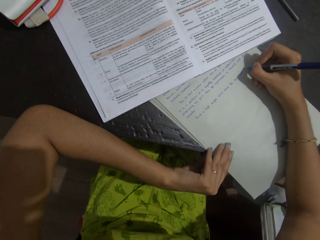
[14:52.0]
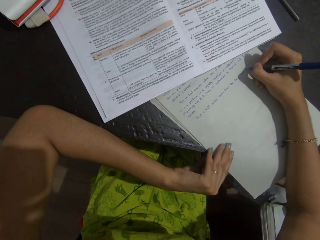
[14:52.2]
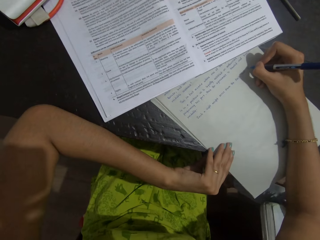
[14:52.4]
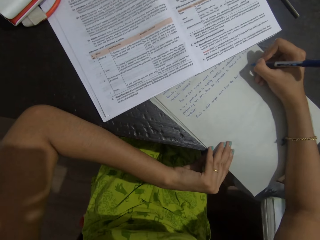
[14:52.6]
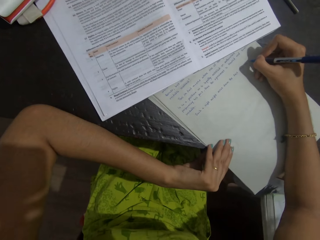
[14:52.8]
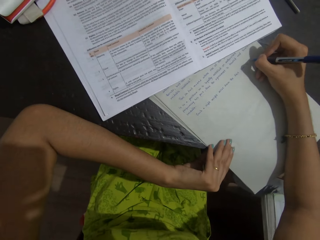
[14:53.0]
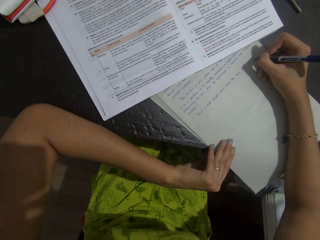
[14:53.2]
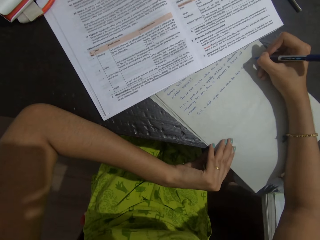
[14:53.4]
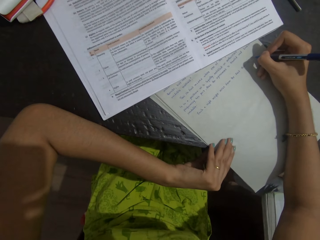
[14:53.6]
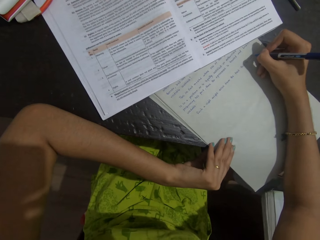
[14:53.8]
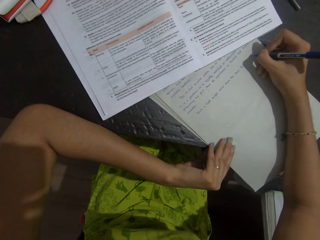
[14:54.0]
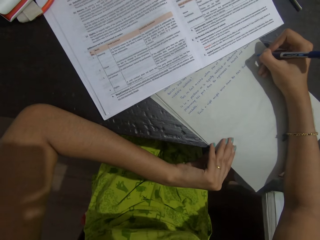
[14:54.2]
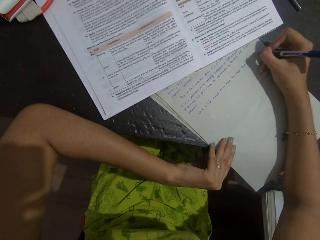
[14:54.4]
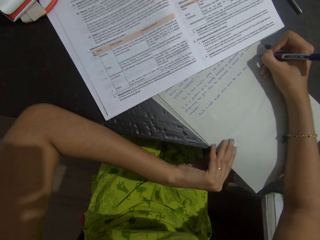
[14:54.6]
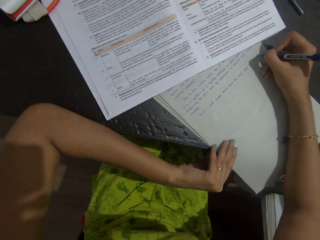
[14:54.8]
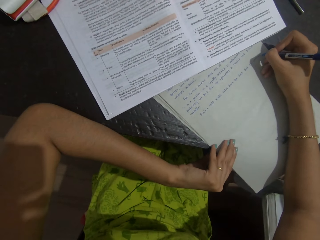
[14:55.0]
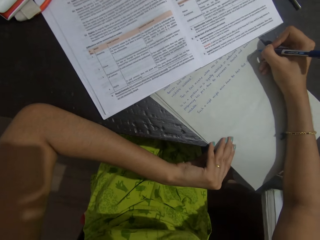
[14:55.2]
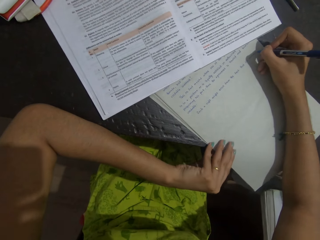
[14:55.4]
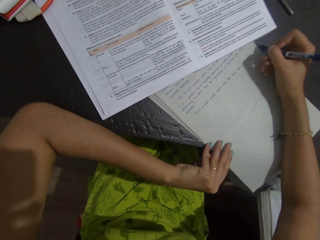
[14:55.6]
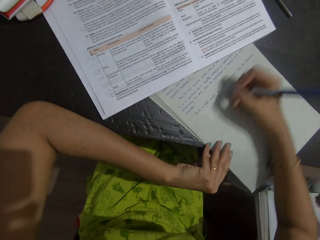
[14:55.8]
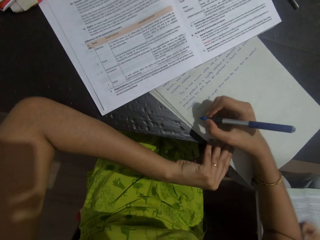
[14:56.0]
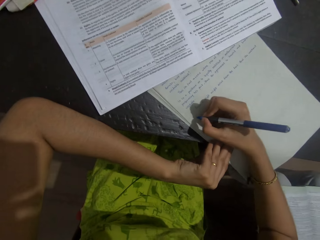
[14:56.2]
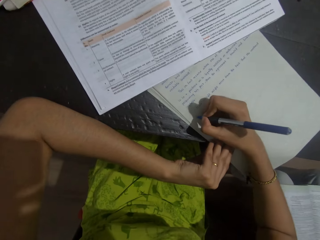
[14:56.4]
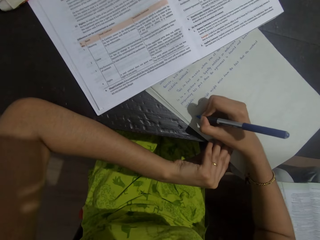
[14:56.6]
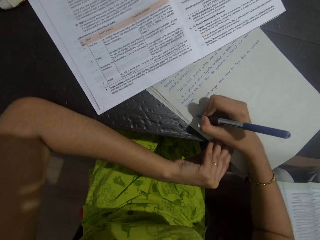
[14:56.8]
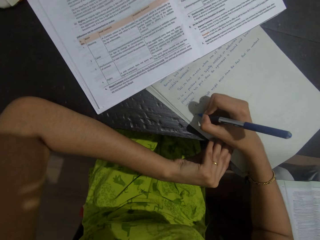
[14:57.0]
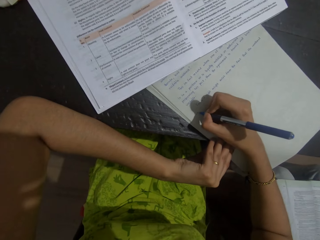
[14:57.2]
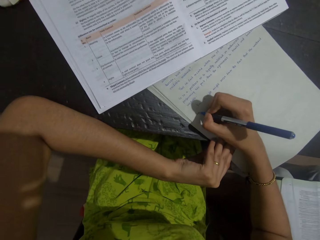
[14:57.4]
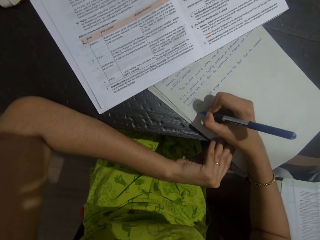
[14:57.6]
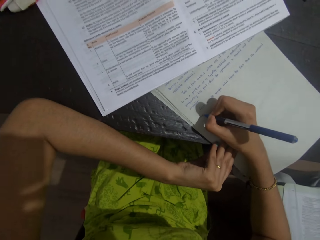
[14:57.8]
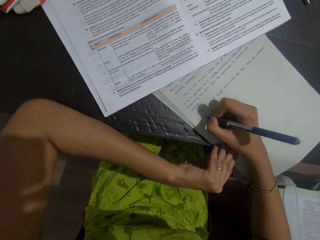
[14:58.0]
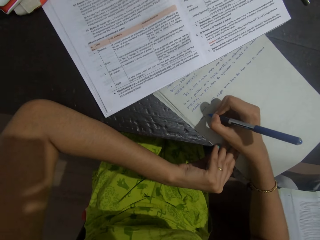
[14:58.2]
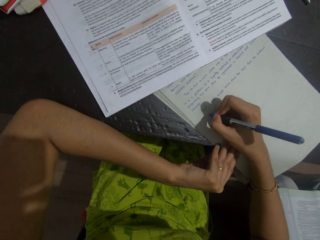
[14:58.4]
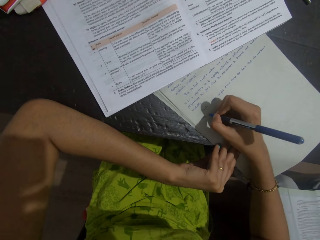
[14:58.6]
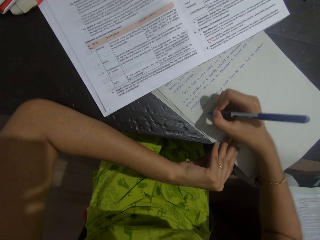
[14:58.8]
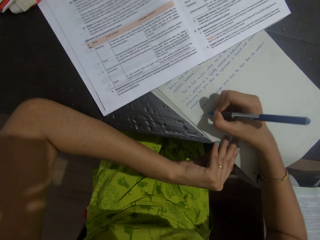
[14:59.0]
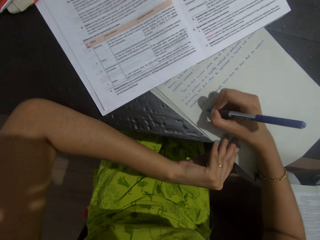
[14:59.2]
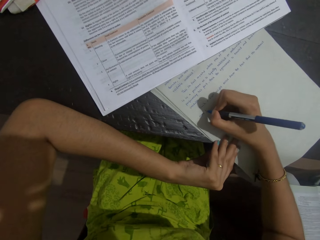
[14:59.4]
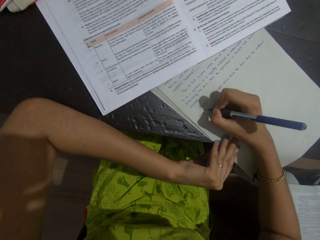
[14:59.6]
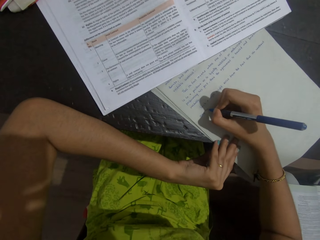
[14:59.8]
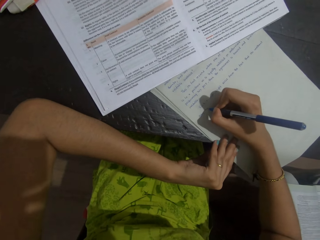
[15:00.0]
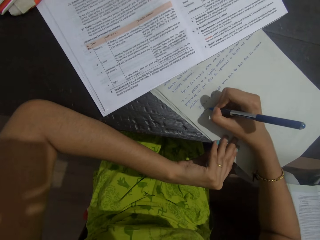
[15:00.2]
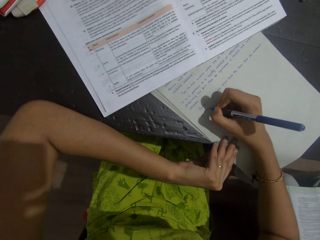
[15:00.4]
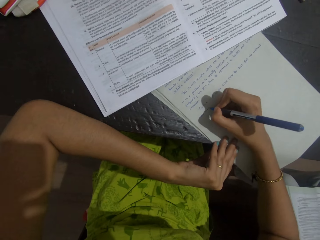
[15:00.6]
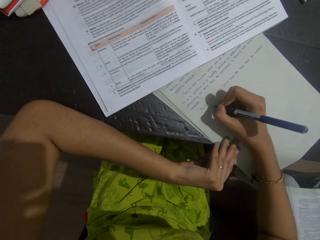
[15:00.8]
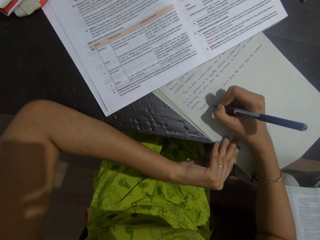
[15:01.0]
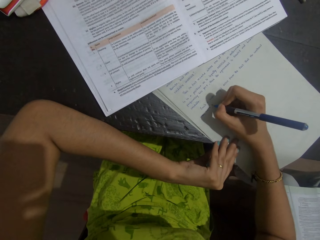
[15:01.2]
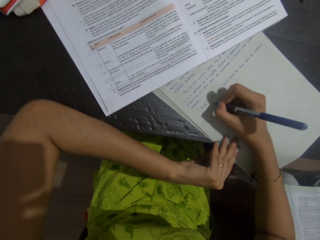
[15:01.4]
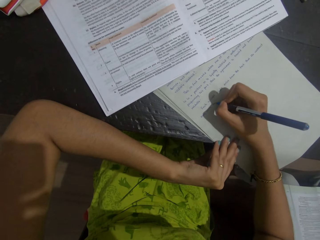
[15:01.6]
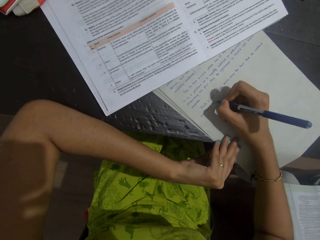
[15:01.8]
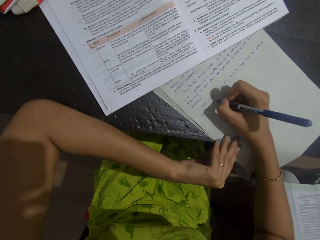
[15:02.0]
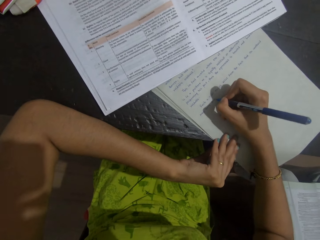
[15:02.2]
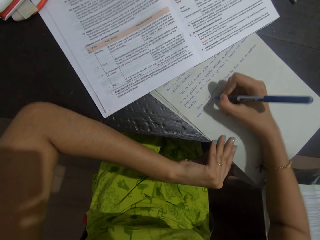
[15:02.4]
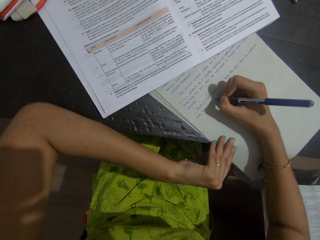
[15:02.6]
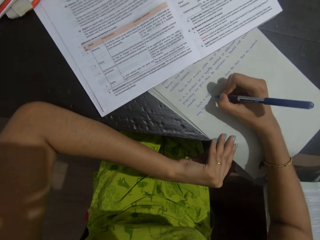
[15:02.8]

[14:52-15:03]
A person talks with the camera wearer. The camera wearer writes on the sheet of paper with a pen. The person talks with the camera wearer. The camera wearer writes on the sheet of paper with a pen.

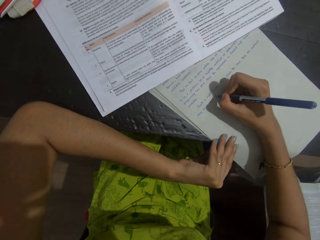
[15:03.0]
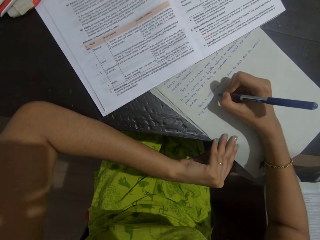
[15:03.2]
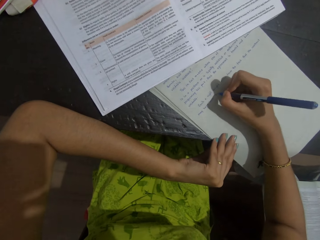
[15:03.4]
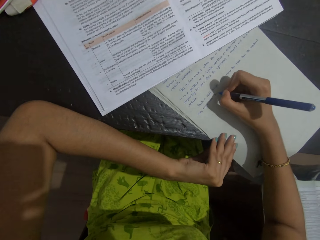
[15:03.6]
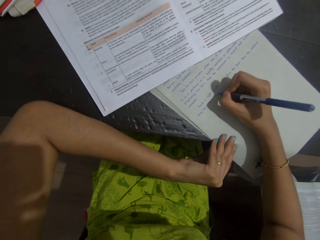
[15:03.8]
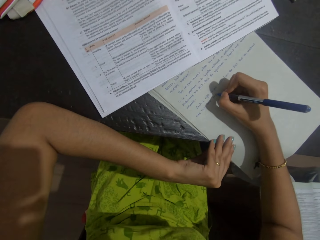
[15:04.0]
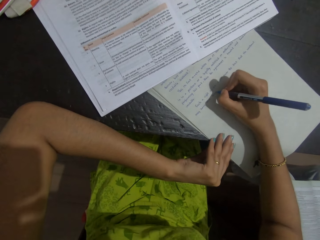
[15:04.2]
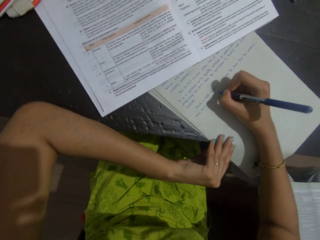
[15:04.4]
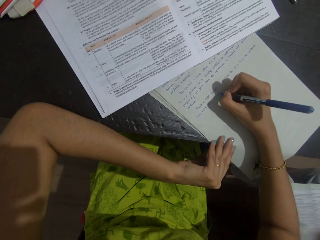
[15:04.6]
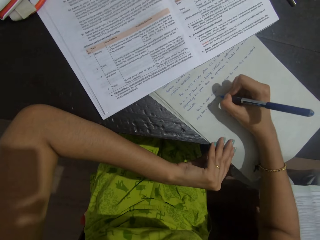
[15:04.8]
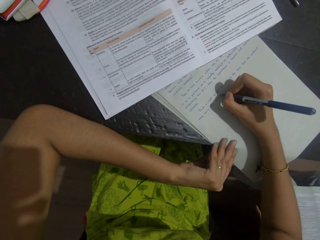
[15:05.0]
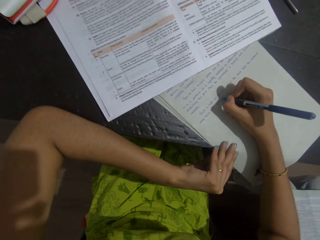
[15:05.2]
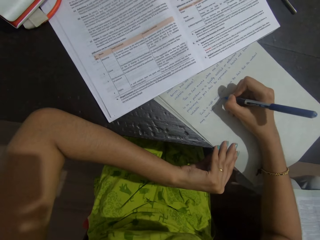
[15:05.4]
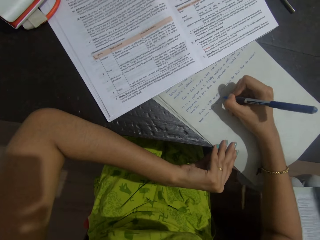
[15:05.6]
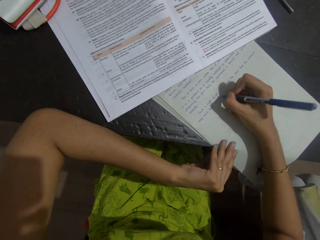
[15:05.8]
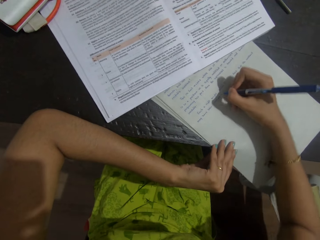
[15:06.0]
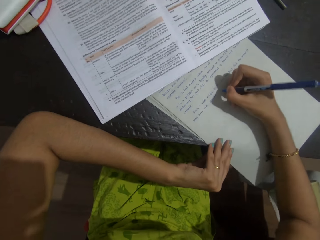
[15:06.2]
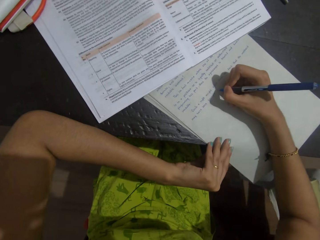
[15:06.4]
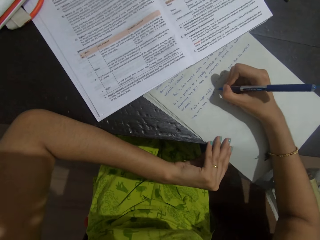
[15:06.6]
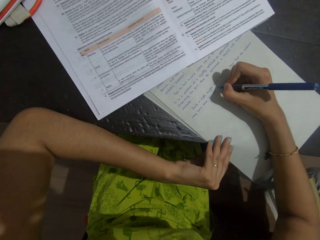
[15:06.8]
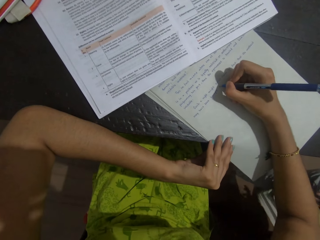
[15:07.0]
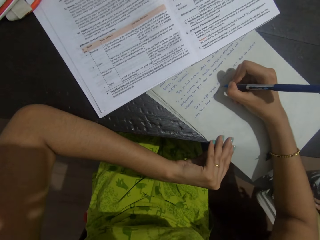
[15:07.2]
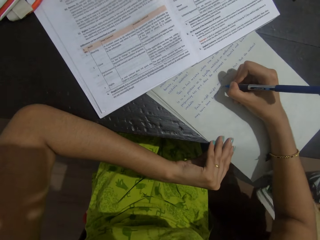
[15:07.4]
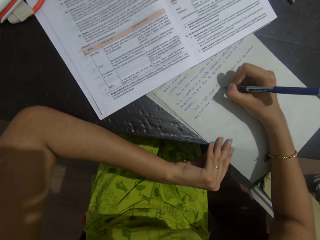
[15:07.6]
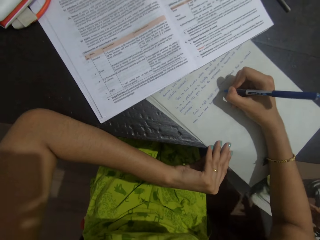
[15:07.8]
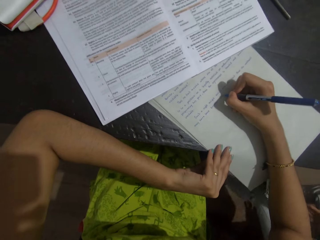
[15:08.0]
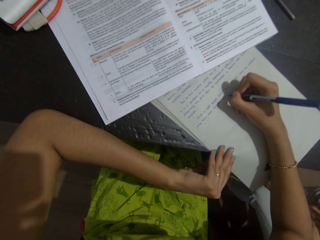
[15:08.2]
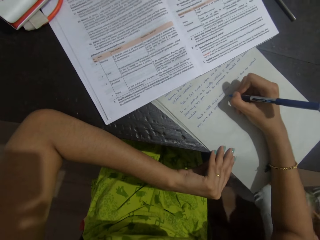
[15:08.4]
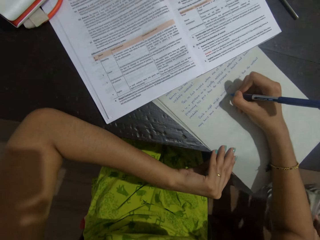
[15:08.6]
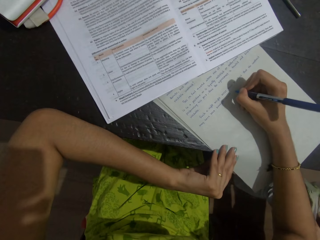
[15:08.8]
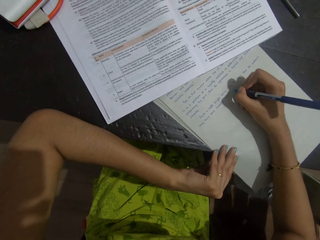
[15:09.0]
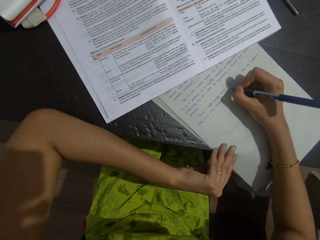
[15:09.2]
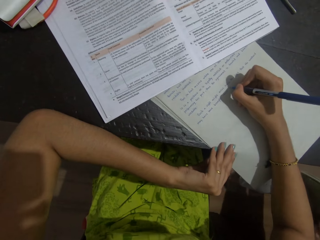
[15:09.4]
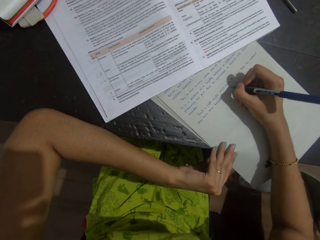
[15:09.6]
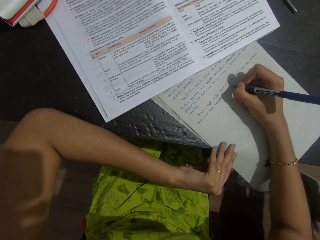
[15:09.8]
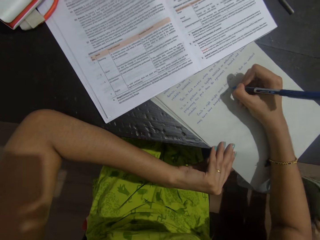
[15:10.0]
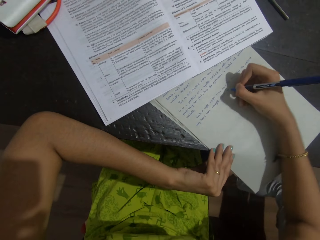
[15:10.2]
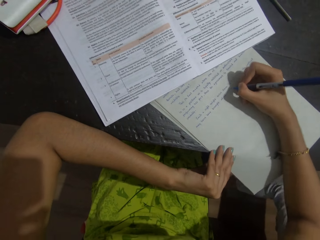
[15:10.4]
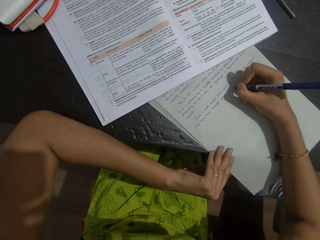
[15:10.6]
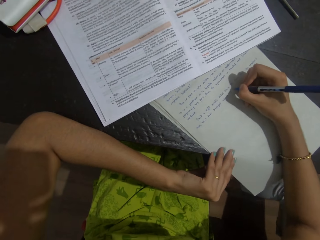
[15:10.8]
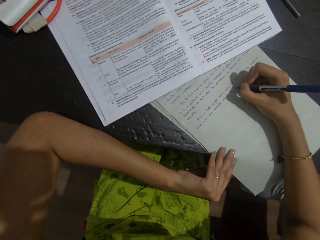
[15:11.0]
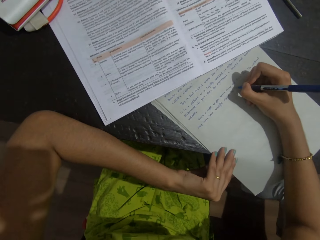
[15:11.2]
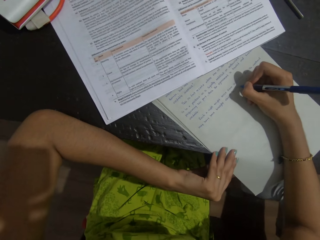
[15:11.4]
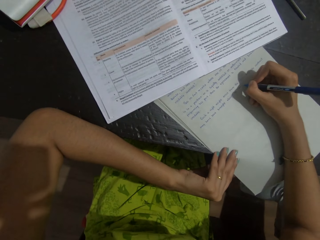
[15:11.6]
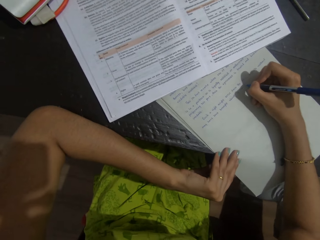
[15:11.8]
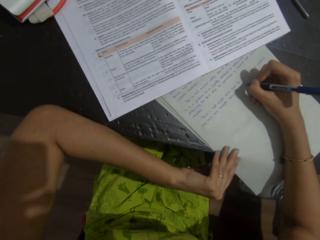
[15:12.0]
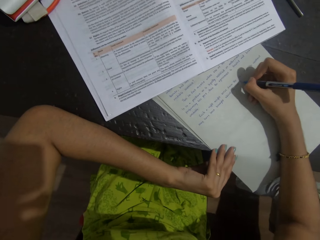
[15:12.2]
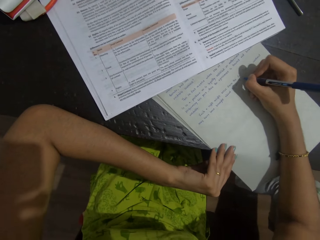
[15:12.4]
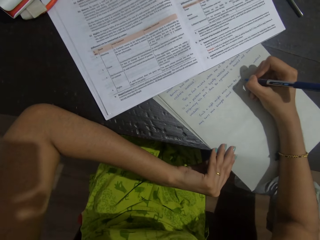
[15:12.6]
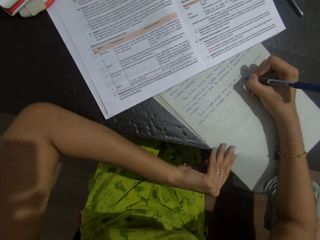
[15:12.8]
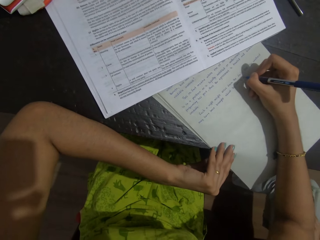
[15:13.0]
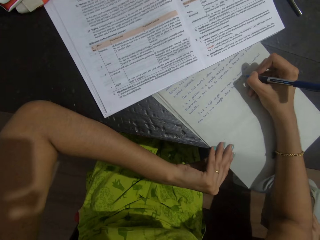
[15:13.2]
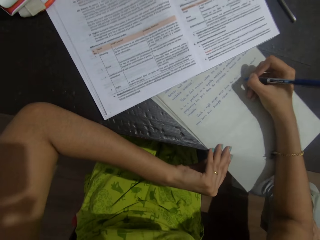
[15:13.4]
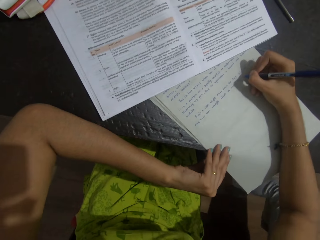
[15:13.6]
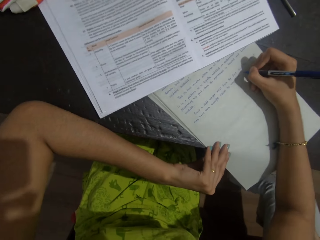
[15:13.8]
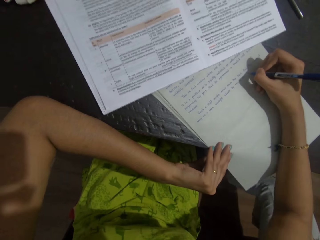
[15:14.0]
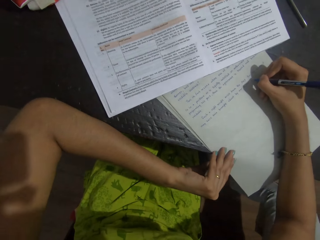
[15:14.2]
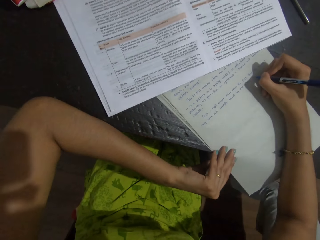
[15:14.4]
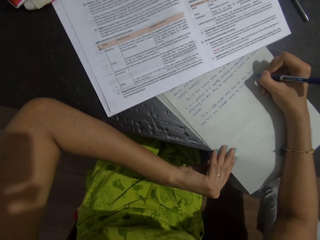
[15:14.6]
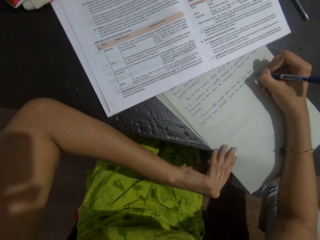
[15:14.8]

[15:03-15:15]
A person talks with the camera wearer. The camera wearer writes on the sheet of paper with a pen. They write on the sheet of paper with the pen again. The person talks with the camera wearer.
